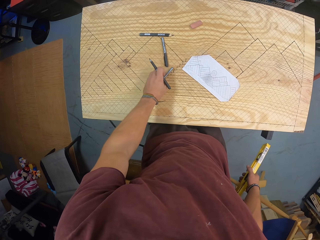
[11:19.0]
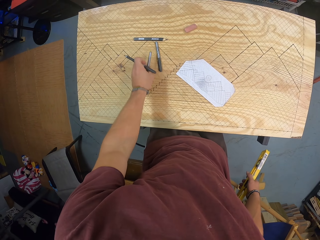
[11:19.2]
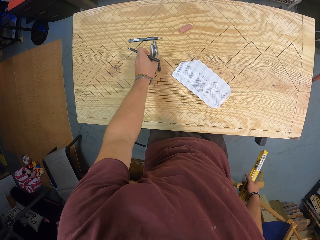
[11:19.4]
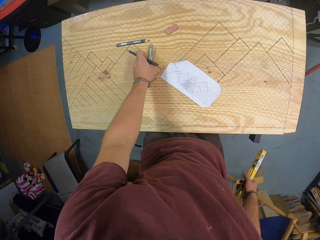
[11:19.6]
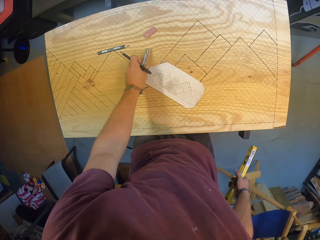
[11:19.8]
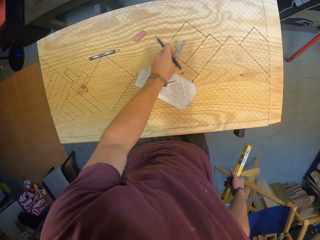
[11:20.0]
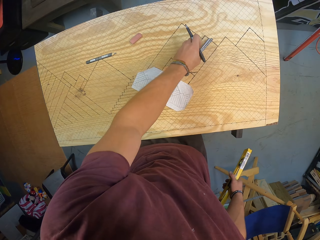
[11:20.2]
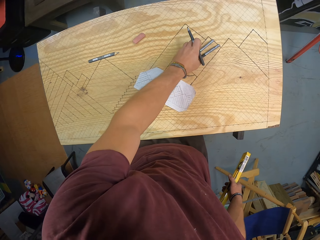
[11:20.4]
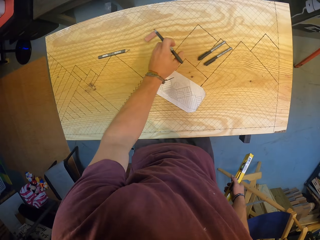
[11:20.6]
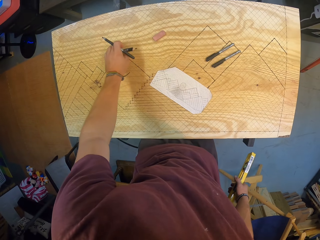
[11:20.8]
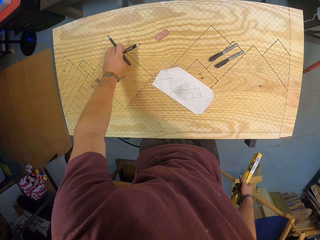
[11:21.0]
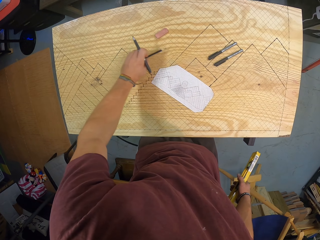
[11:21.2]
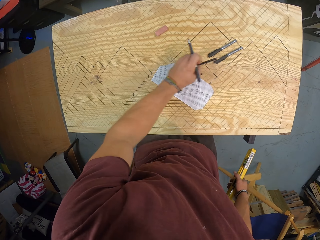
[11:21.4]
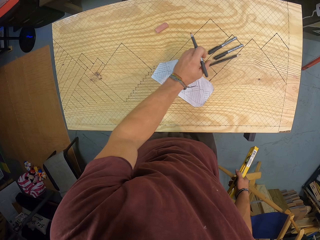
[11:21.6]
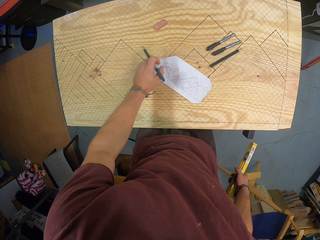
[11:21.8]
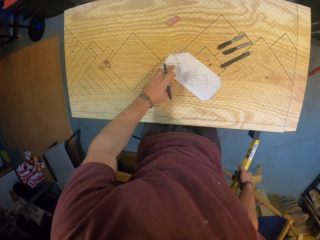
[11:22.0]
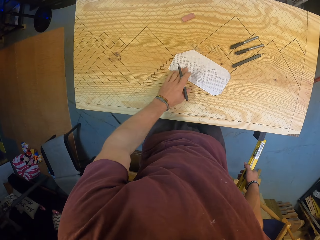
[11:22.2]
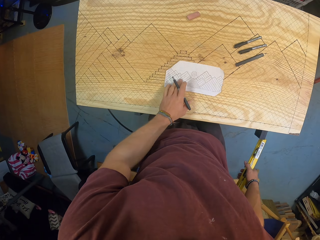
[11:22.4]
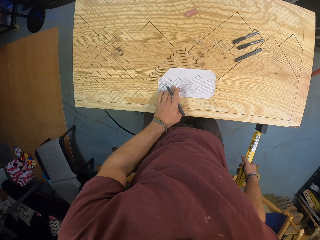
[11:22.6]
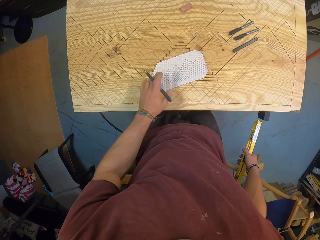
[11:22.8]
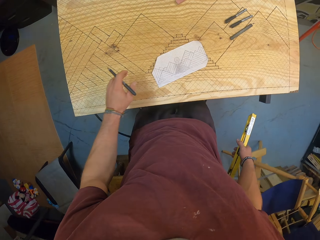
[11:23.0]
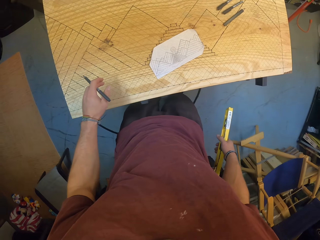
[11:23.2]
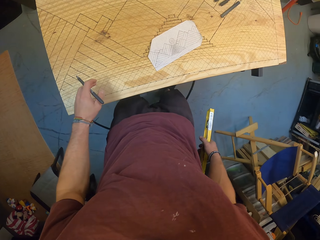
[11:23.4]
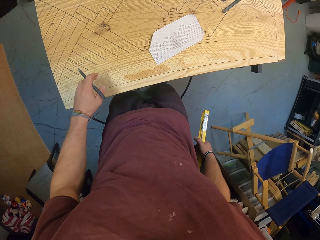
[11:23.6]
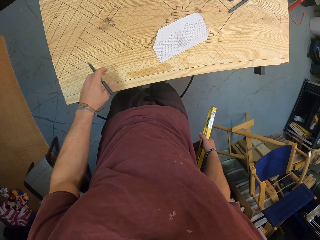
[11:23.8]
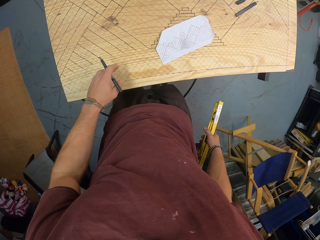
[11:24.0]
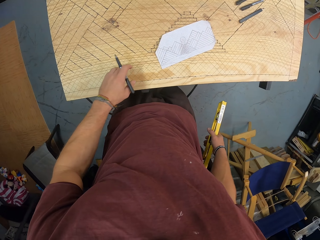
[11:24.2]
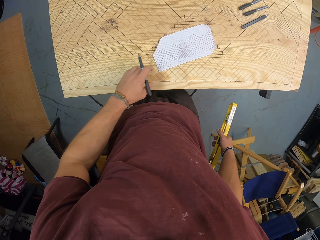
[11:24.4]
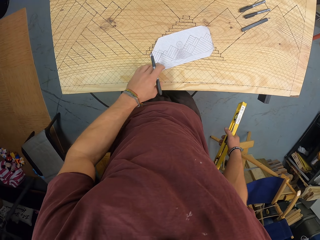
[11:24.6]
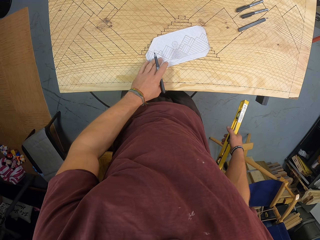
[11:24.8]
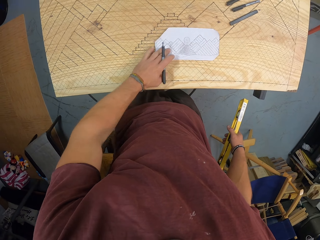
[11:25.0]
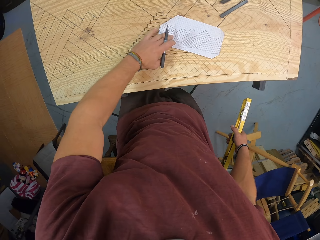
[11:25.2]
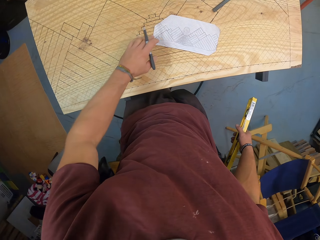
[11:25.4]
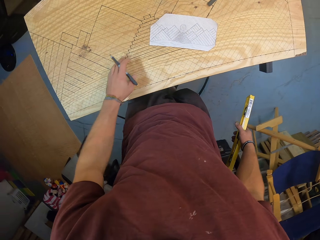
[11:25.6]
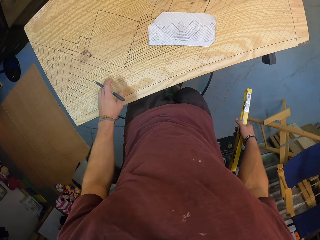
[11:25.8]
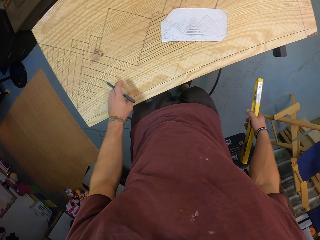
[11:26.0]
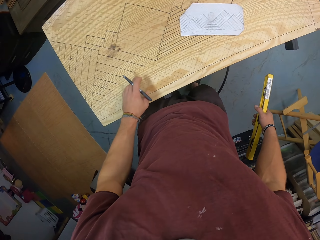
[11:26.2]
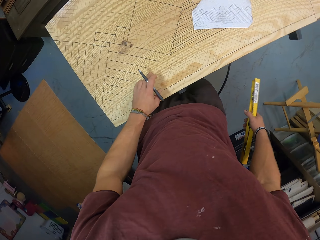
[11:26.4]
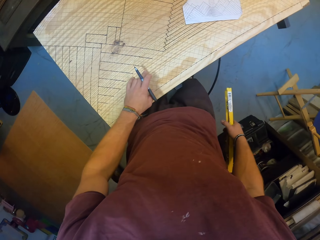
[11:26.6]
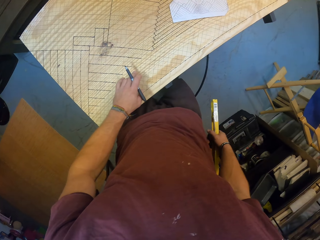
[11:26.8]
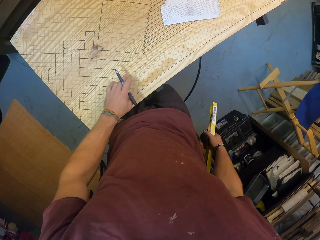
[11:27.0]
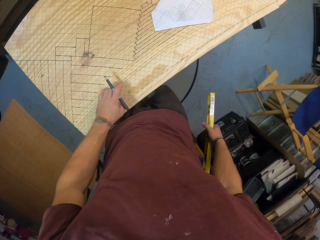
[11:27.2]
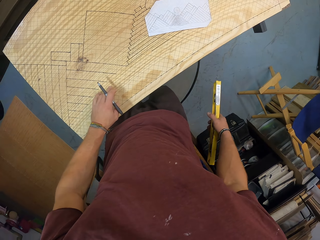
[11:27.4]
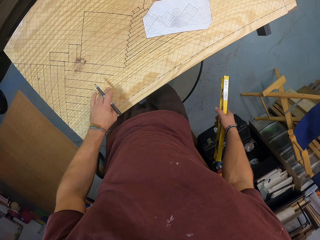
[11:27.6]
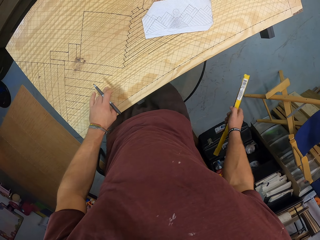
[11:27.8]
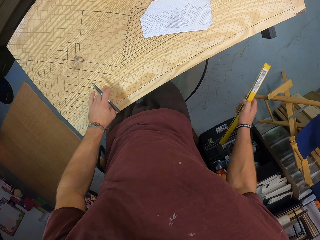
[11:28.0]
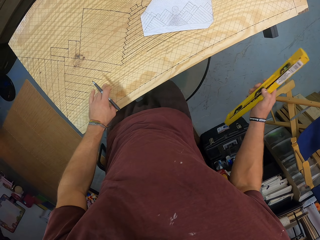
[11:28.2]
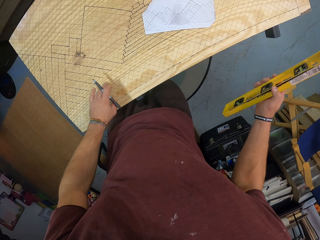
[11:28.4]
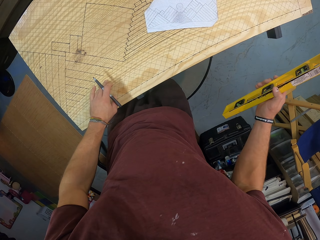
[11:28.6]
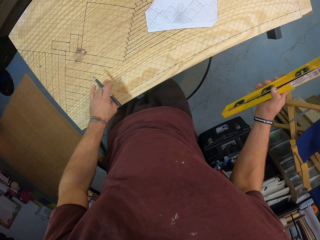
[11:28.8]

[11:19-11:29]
The camera wearer picks a pen from the wooden slab with his left hand. He picks the pen from the wooden slab with his left hand again. He moves the pen on the board. He drops the pens on the wooden slab with his left hand. He picks a pencil from the wooden slab with his left hand. He drops the pencil on the wooden slab with his left hand. He touches the paper on the wooden slab with his left hand. He adjusts the paper on the board. He touches the paper on the wooden slab with his left hand again. He touches the wooden slab with his left hand.

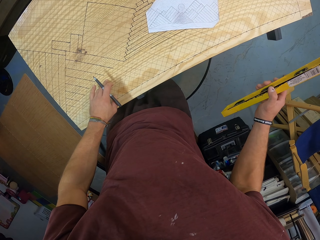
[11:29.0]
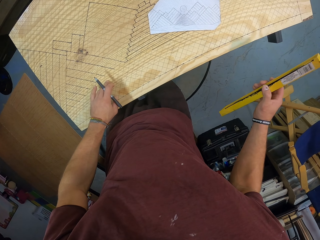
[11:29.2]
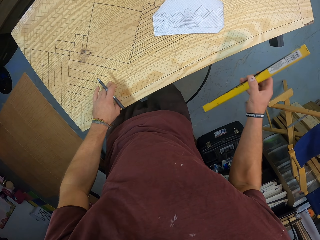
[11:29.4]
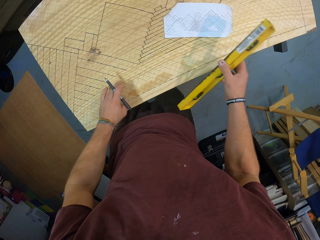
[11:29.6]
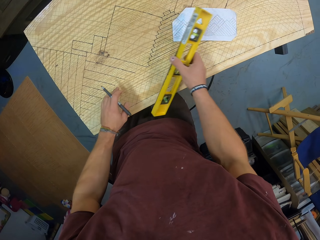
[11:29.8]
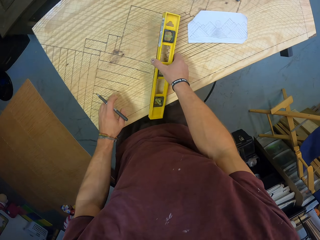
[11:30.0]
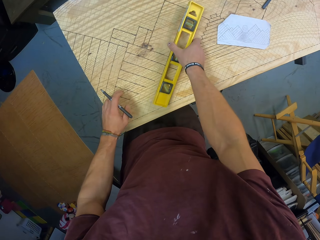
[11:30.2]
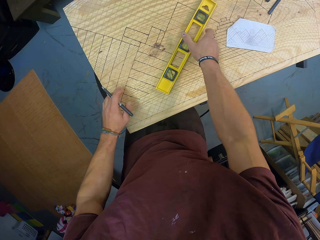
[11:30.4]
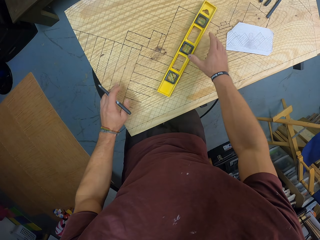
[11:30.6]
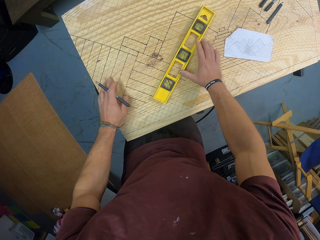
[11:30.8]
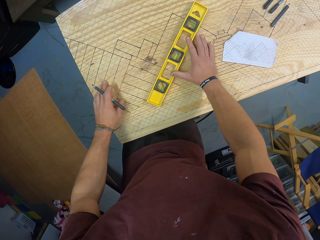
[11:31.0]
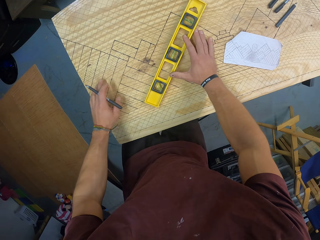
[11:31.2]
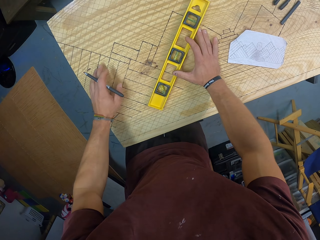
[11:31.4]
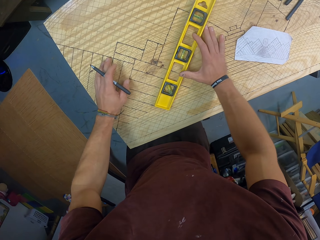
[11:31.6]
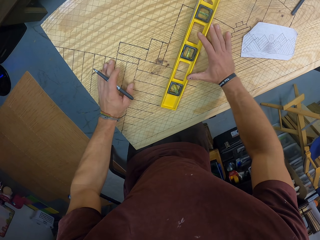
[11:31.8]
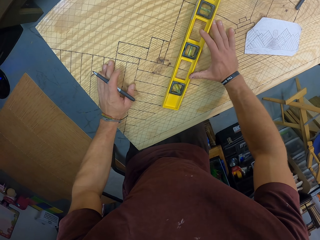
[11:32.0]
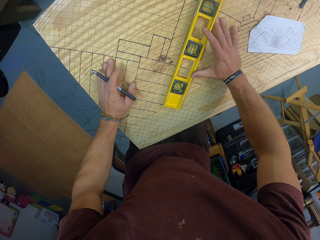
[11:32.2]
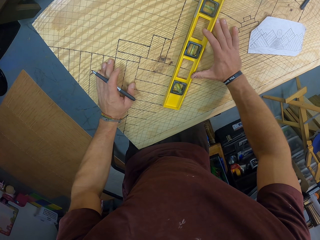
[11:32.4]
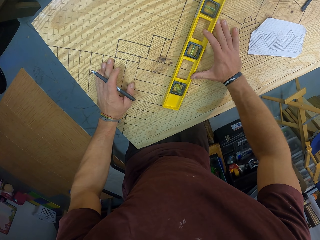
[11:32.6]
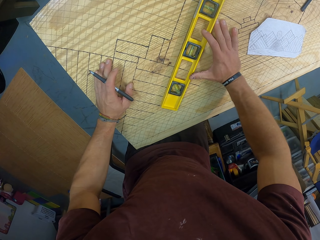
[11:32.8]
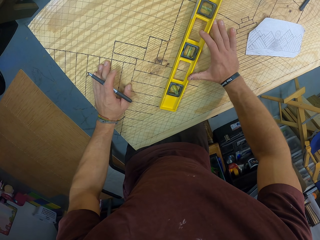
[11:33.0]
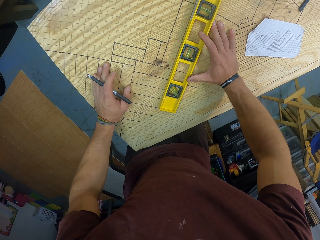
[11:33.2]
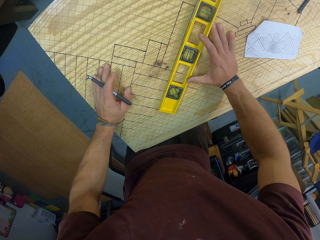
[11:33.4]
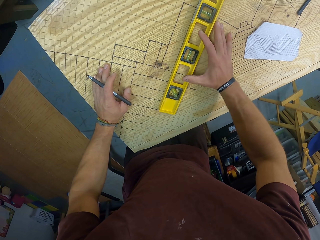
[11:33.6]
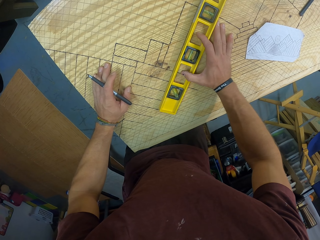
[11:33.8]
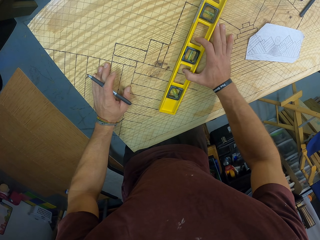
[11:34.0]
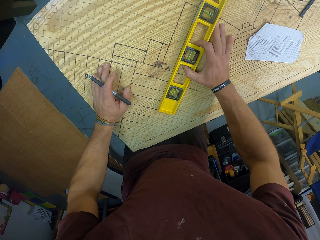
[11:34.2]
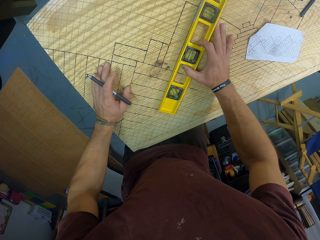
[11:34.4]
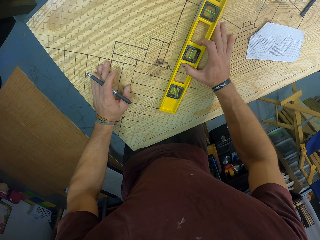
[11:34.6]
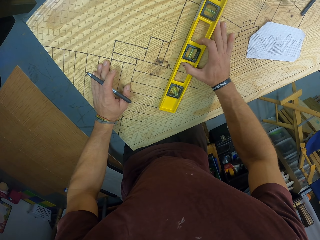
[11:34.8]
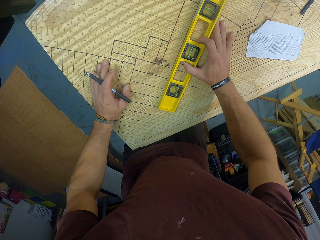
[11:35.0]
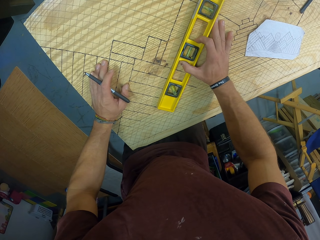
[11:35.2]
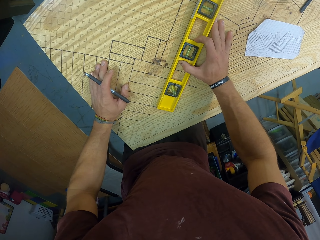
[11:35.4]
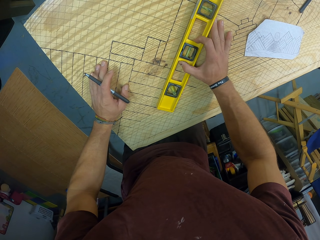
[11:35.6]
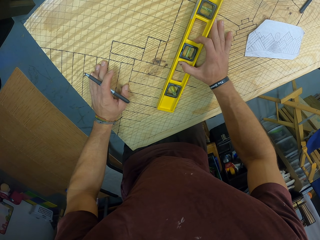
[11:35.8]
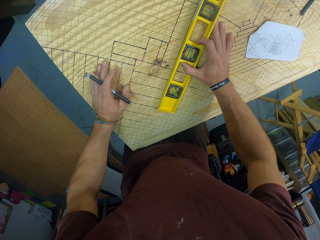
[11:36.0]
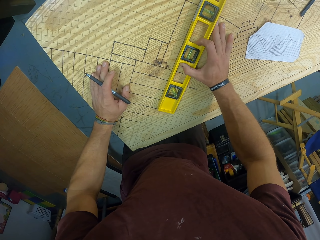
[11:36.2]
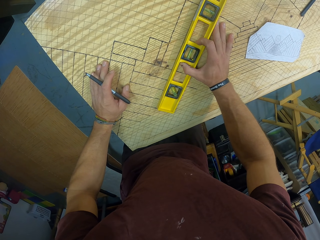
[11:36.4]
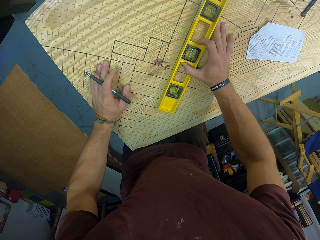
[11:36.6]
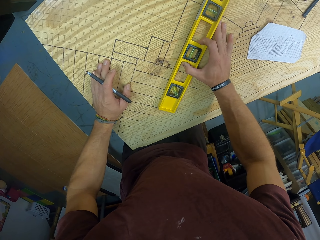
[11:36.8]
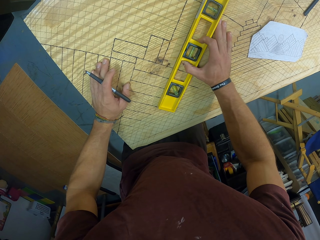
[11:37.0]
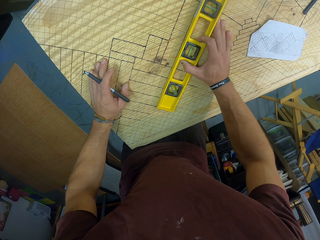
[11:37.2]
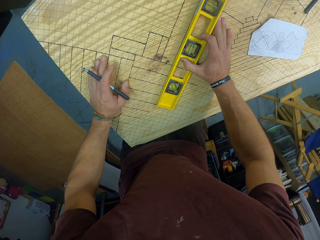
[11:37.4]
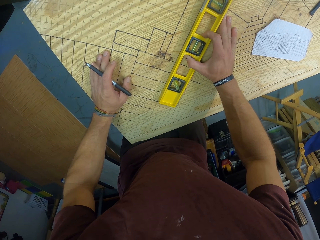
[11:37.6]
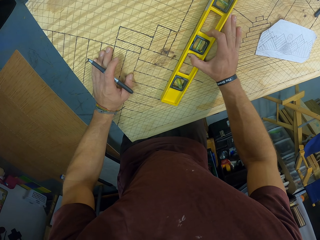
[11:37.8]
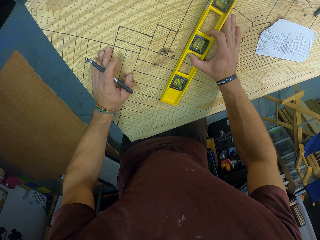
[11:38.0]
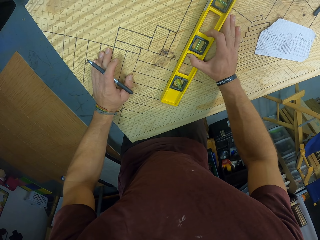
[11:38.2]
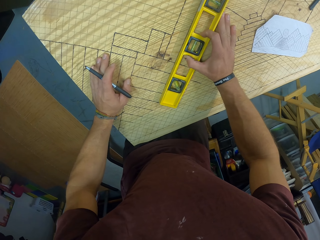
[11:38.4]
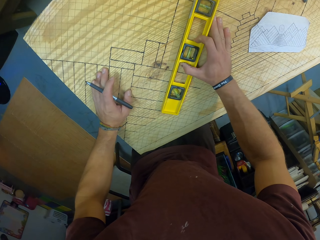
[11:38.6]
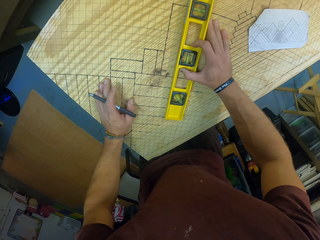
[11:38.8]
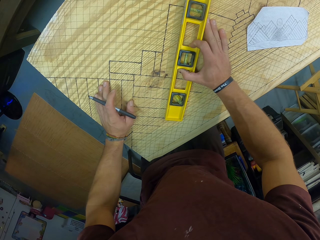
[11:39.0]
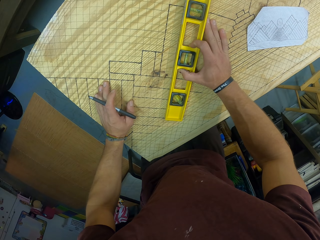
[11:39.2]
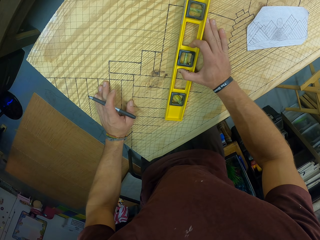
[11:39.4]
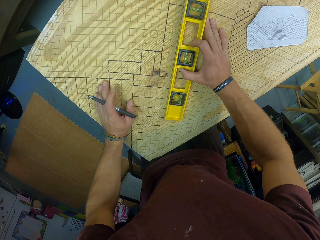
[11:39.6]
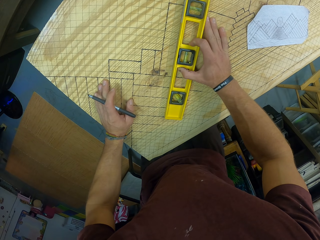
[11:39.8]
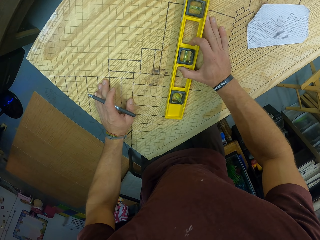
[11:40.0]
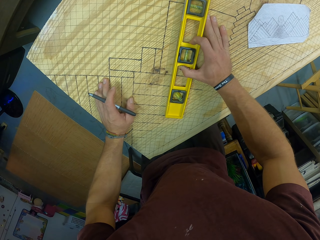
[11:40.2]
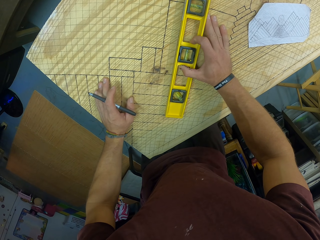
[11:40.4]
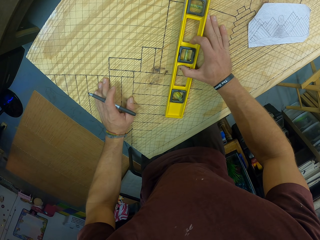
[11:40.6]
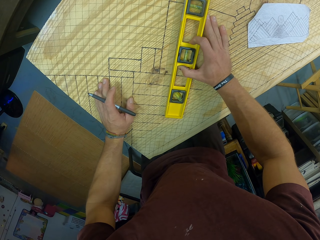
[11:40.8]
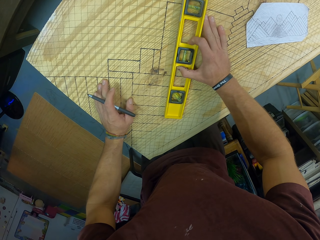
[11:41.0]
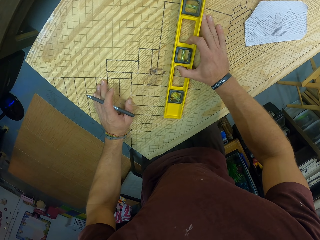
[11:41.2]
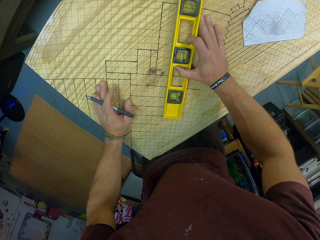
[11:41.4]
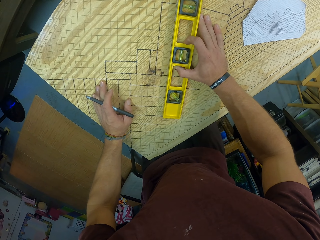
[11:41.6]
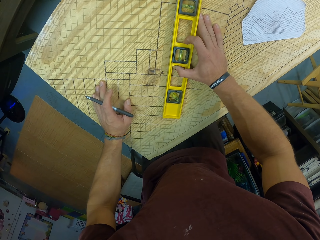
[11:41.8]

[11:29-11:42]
The camera wearer places the level on the wooden slab with his right hand. He touches the wooden slab with his left hand. He measures the board with a construction level ruler. He positions the level properly on the wooden slab with his right hand.
